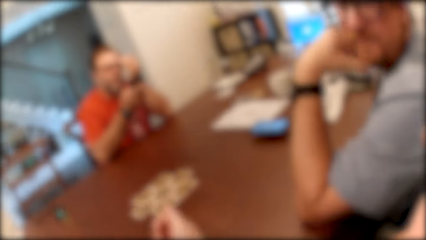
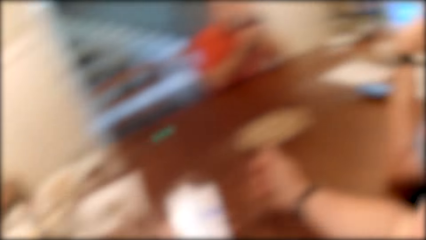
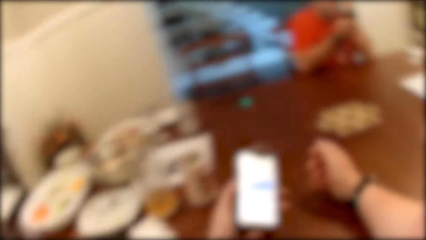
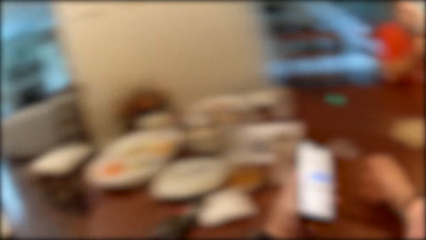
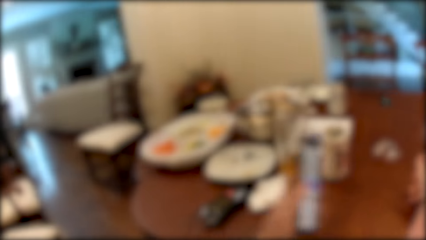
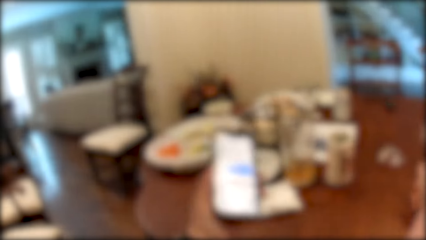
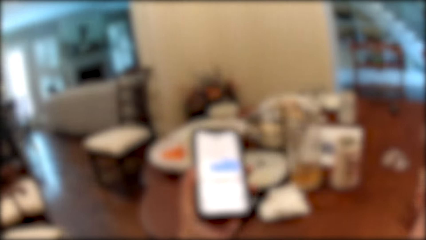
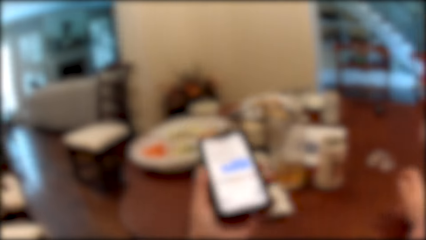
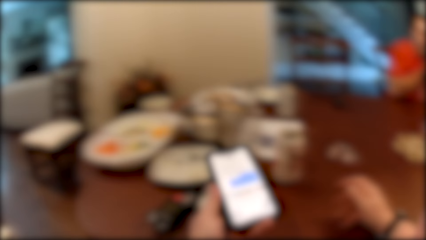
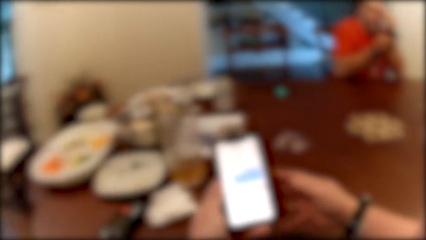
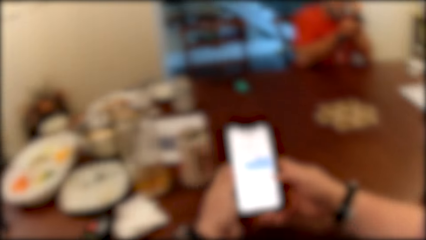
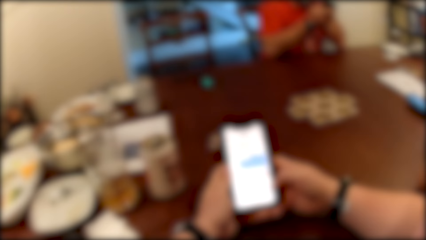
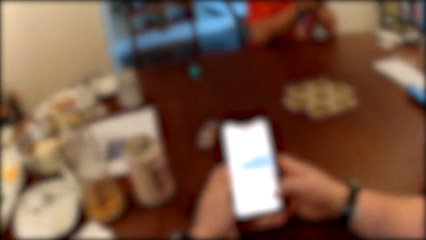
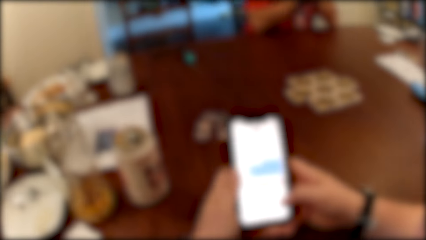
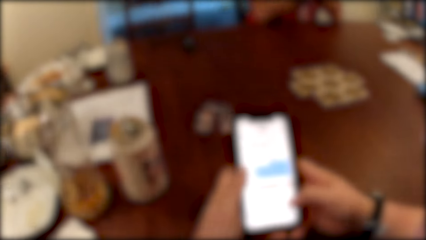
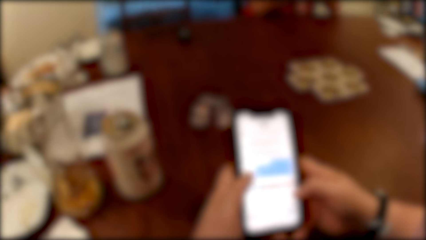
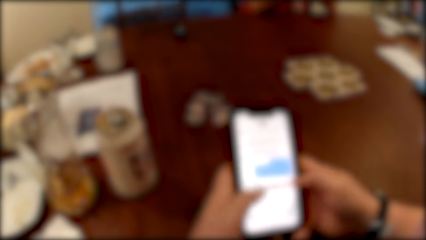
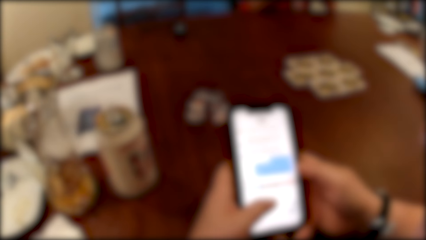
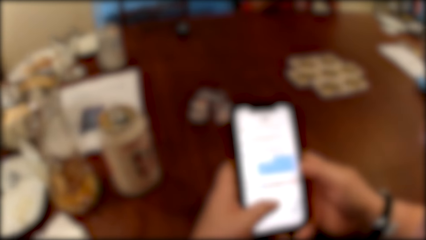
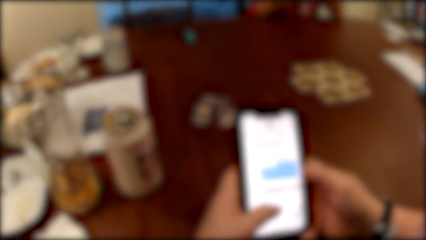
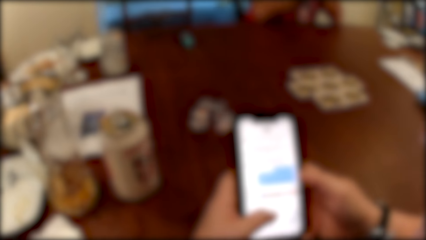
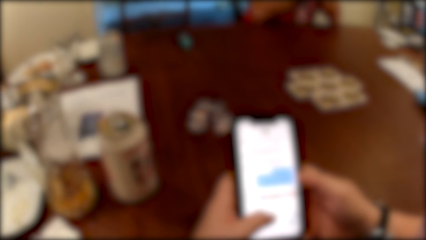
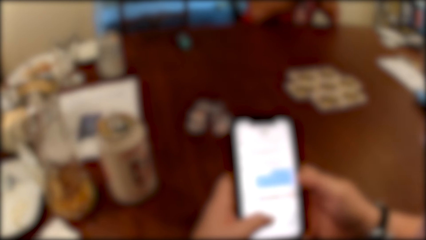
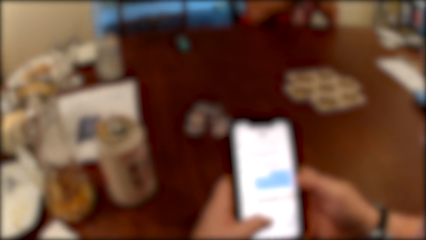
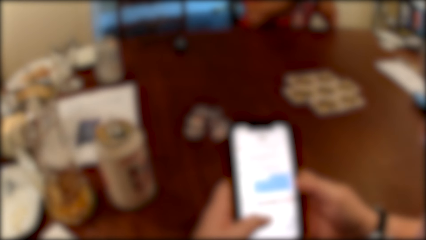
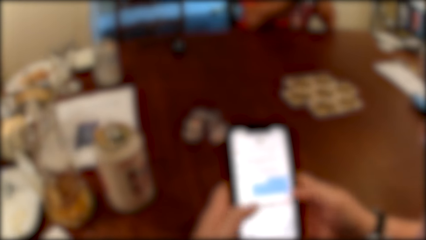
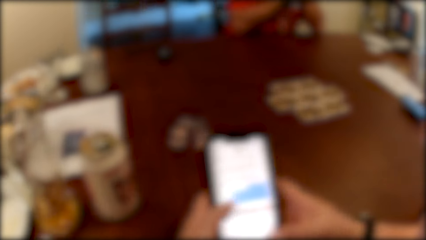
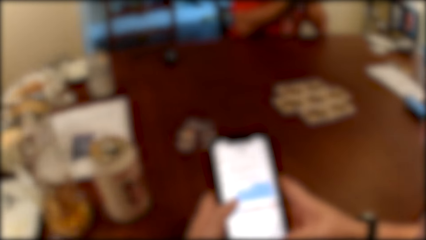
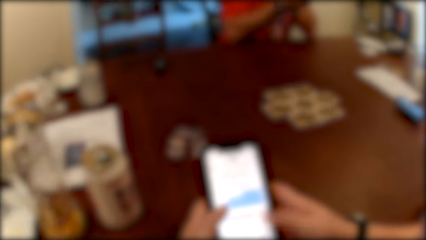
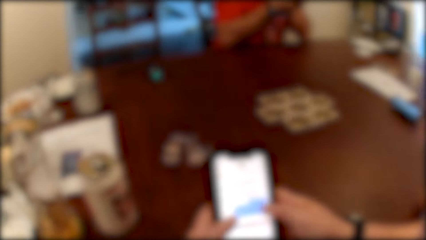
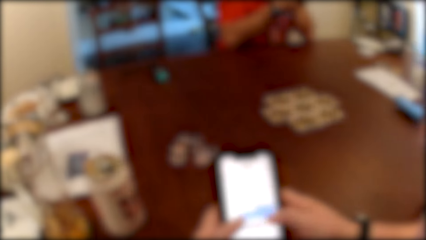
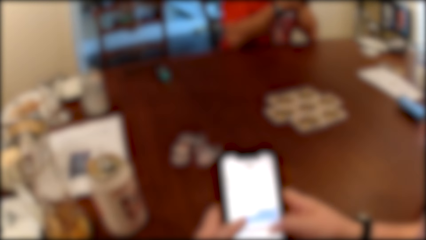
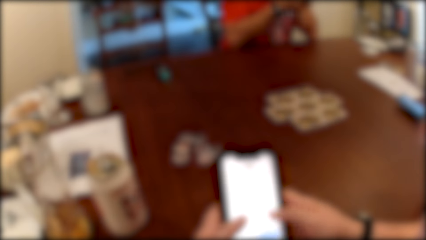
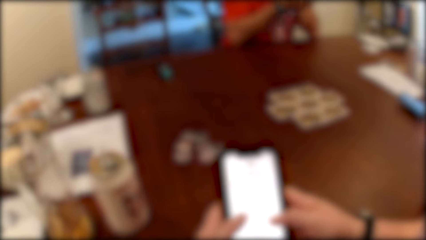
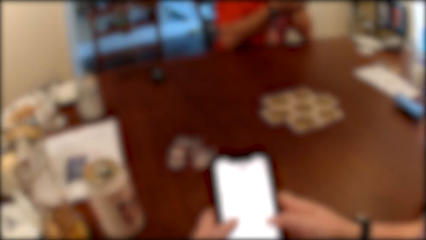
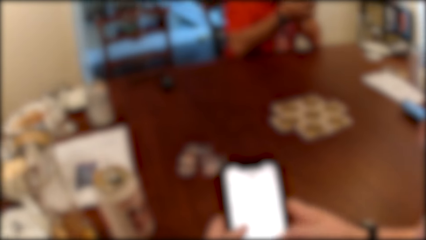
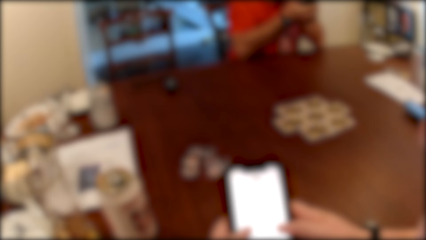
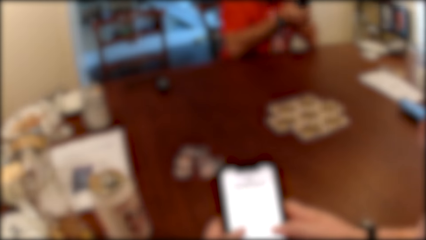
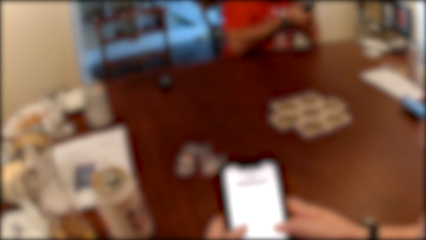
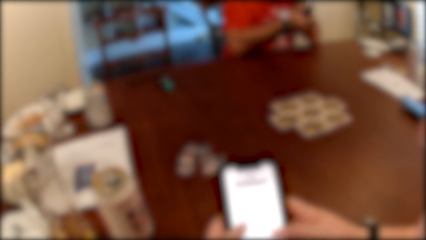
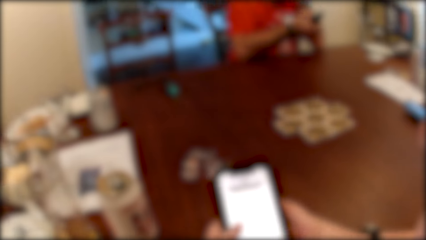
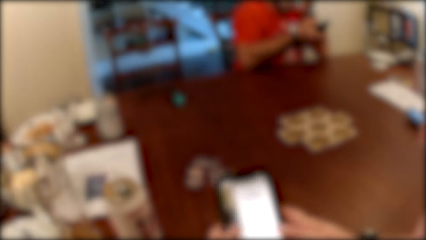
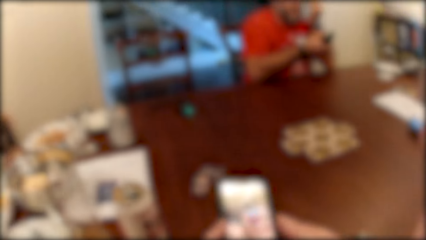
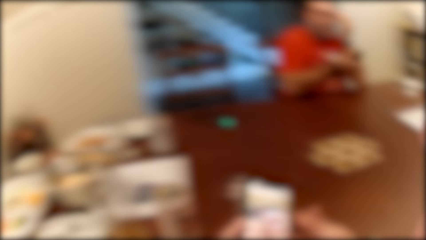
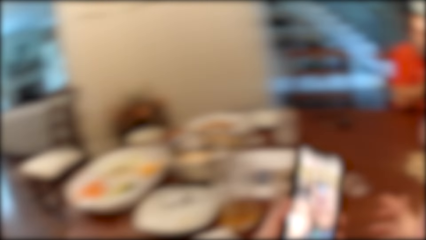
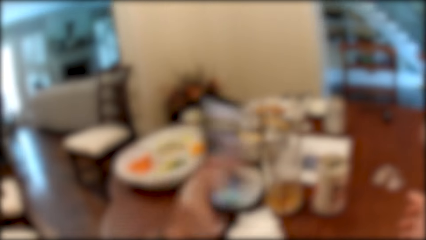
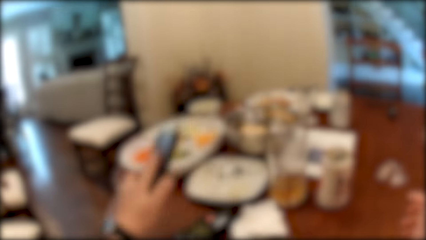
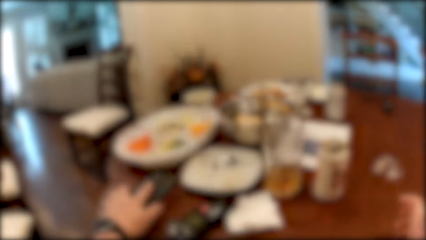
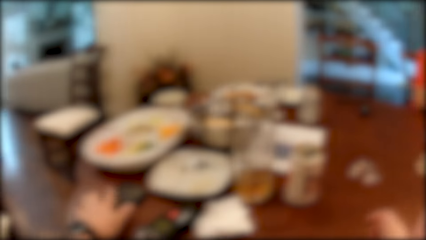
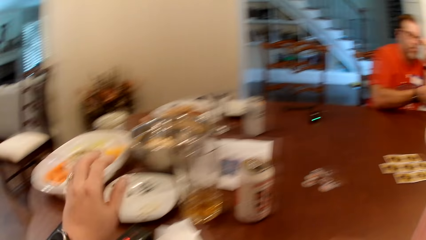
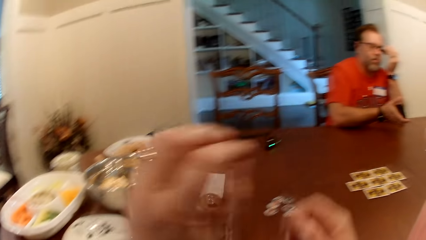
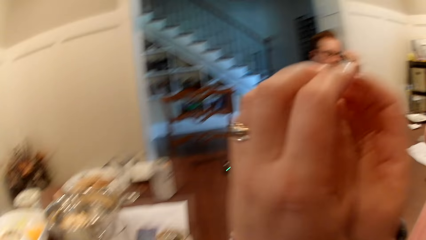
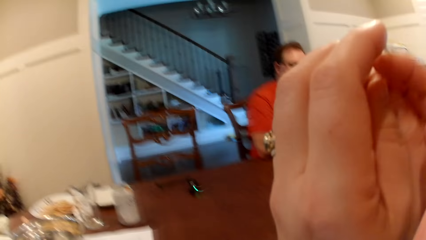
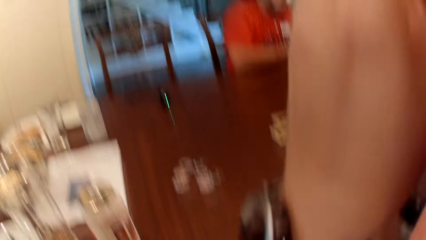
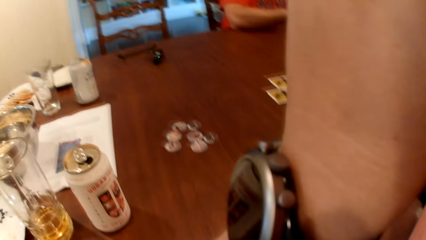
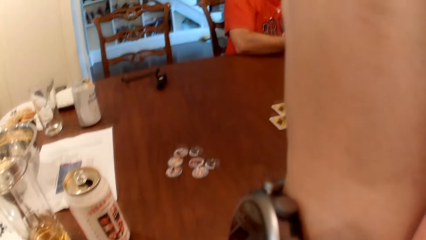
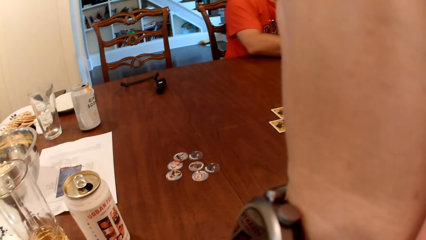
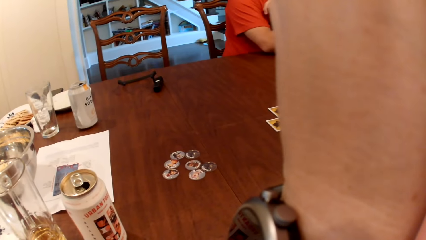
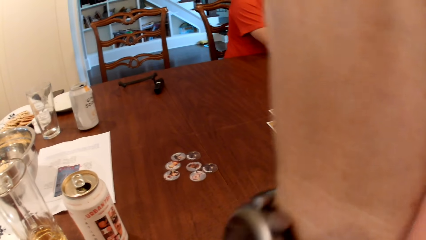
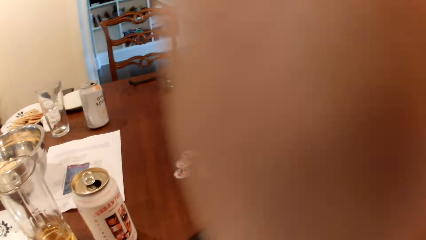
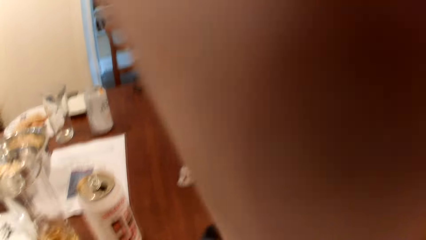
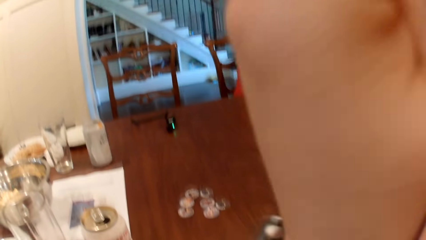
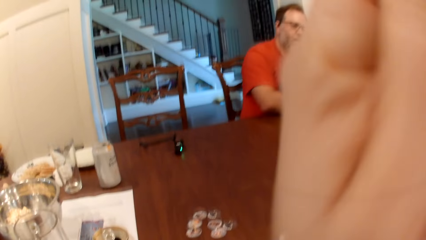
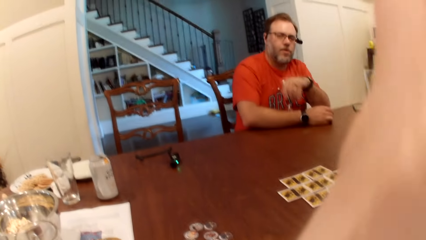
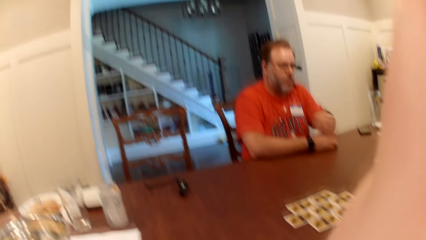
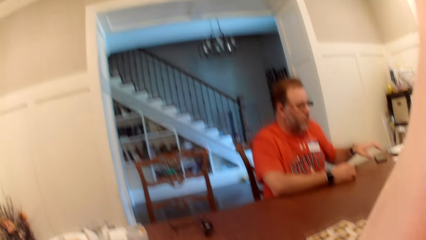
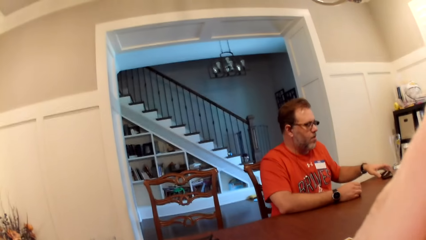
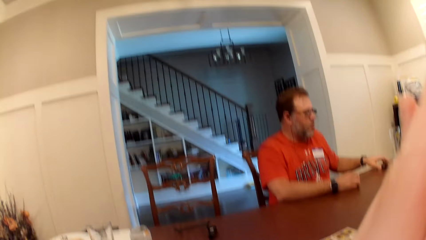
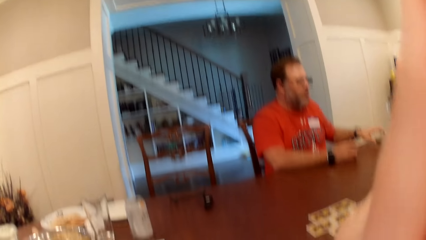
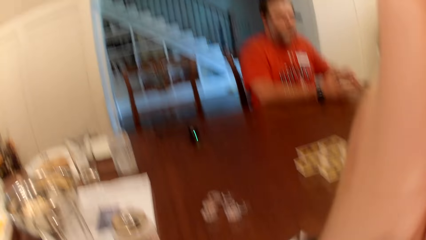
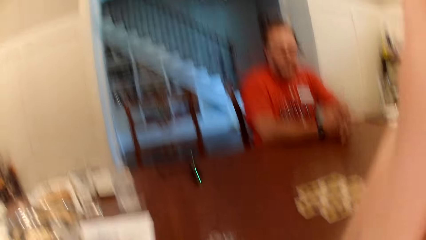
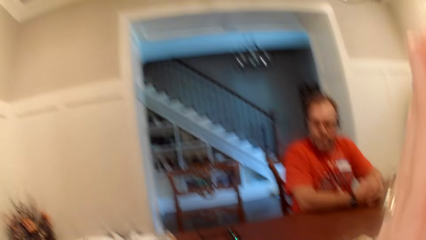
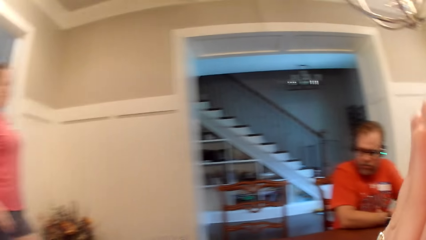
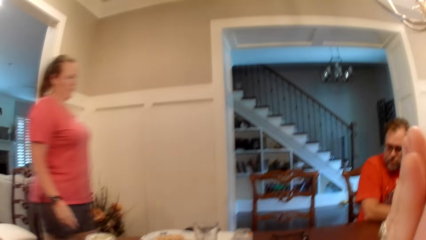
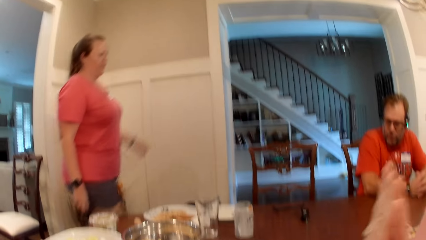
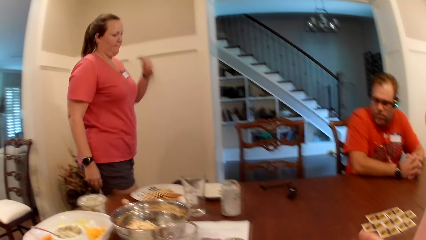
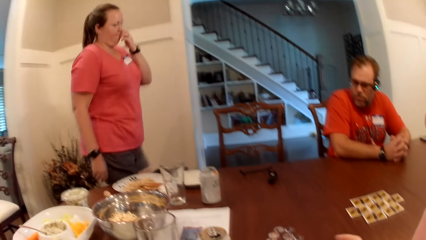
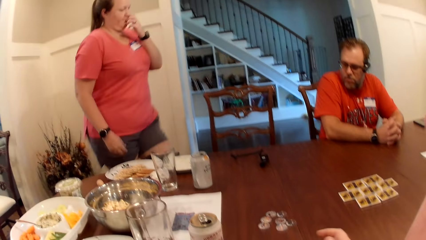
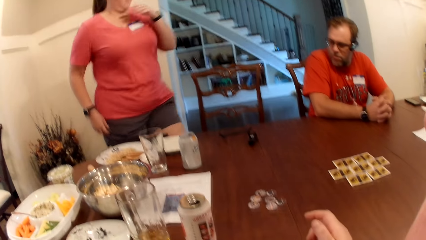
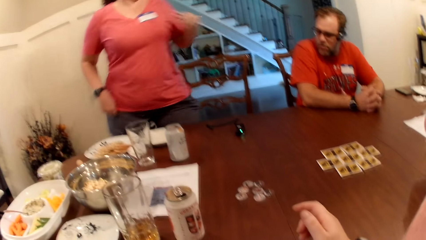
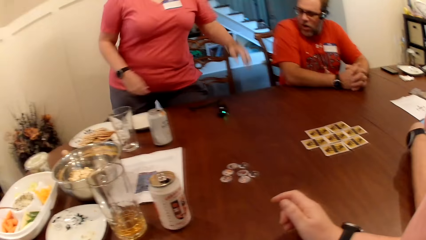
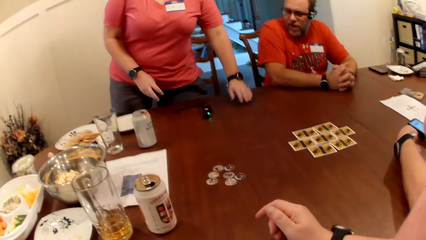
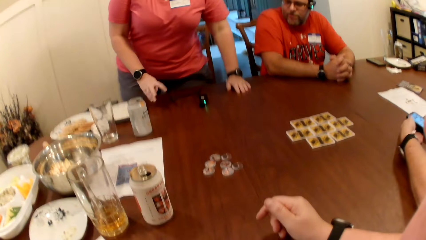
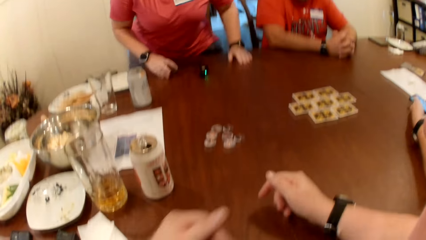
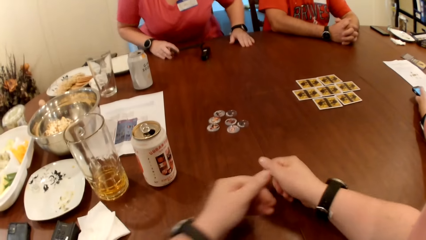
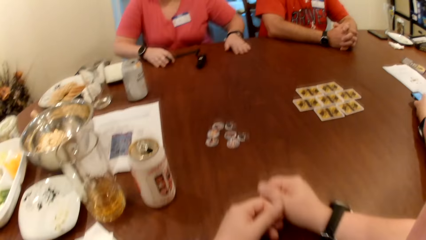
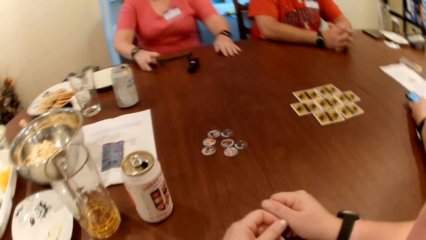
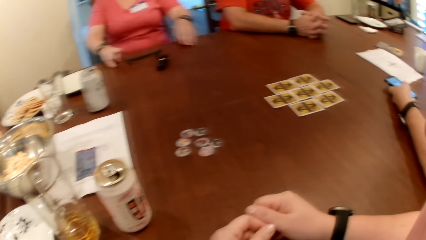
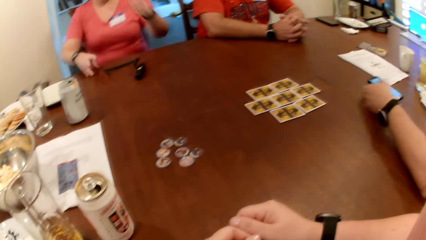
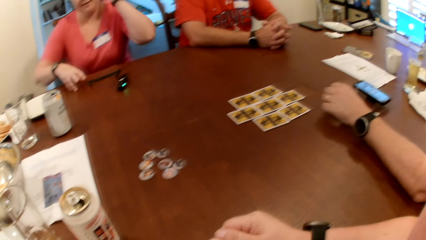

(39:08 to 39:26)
The camera wearer holds the phone with both hands. She operates the phone with both hands. She removes her right hand from the phone. She places the phone on the table with her left hand. She touches her face. A man adjusts the phone with his left hand. A woman converses with everyone at the table. The camera wearer places her right hand on the table. The woman places her left hand on the table. Another man operates the phone with his left hand. The woman places her right hand on the table. The camera wearer places her left hand on the table. The woman removes her left hand from the table.
